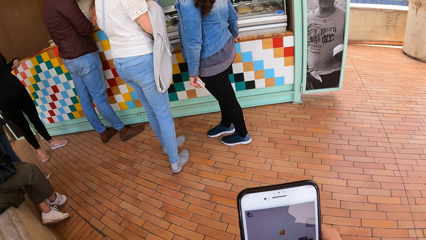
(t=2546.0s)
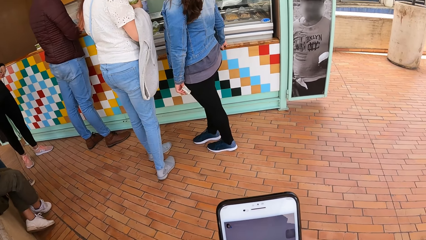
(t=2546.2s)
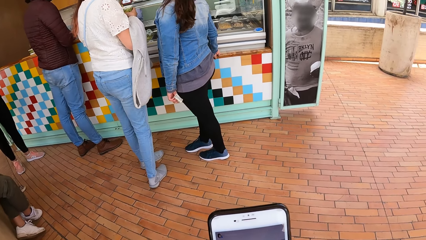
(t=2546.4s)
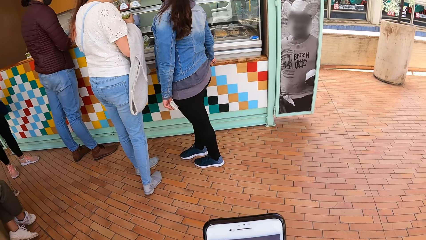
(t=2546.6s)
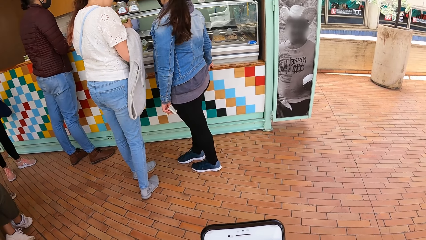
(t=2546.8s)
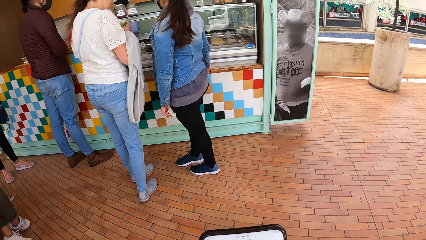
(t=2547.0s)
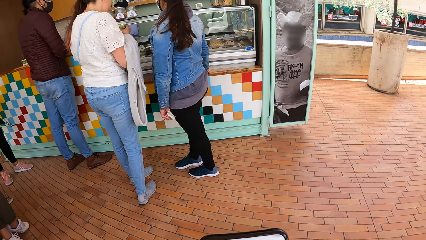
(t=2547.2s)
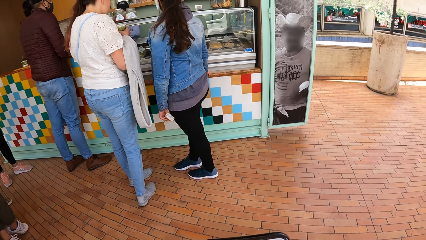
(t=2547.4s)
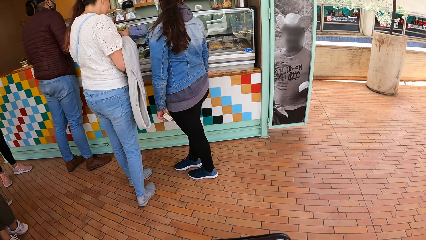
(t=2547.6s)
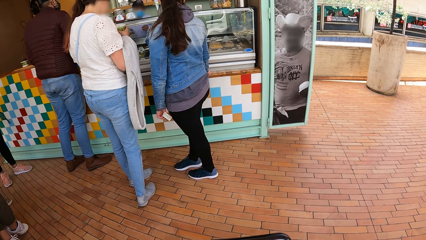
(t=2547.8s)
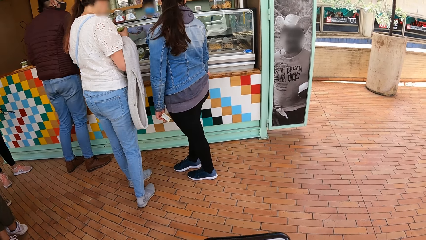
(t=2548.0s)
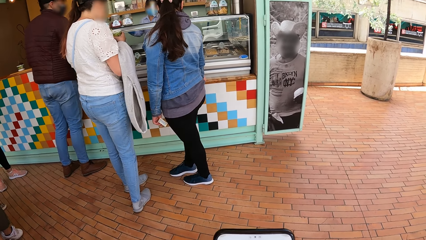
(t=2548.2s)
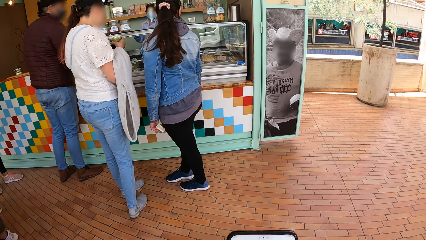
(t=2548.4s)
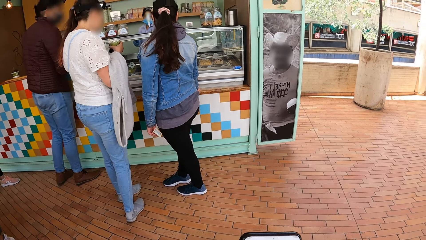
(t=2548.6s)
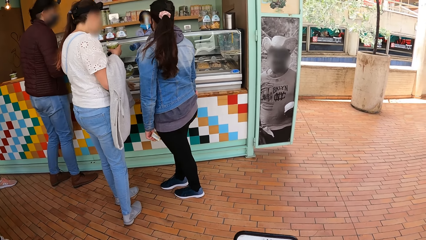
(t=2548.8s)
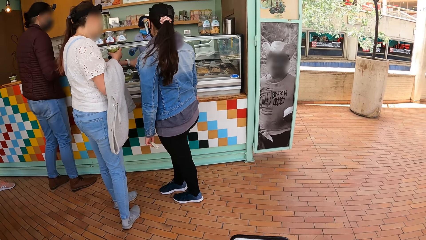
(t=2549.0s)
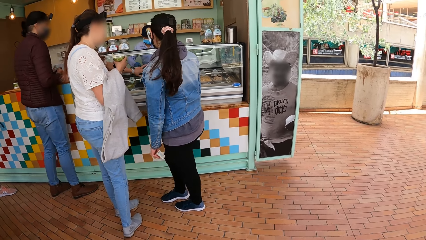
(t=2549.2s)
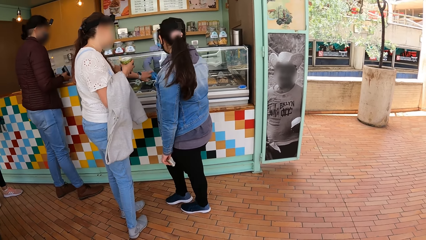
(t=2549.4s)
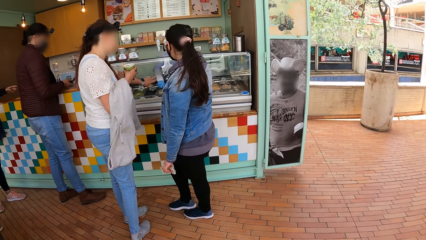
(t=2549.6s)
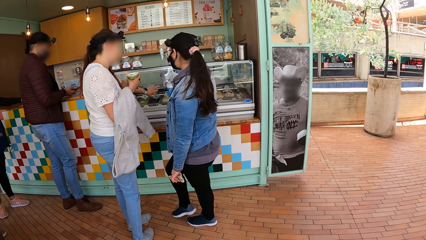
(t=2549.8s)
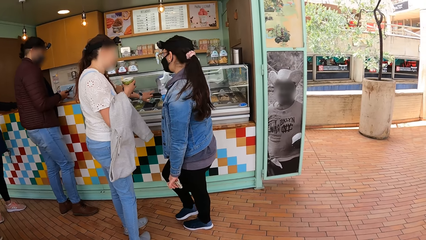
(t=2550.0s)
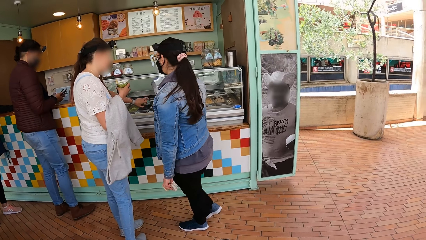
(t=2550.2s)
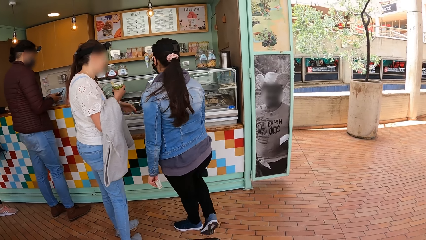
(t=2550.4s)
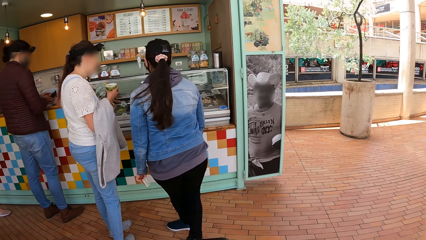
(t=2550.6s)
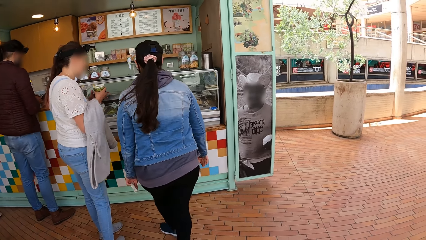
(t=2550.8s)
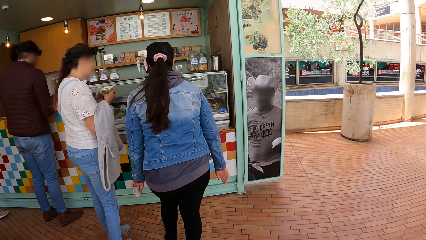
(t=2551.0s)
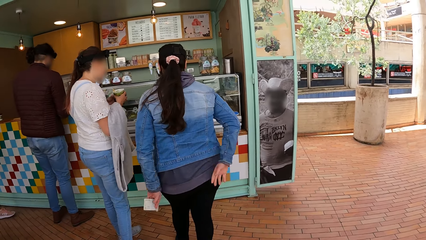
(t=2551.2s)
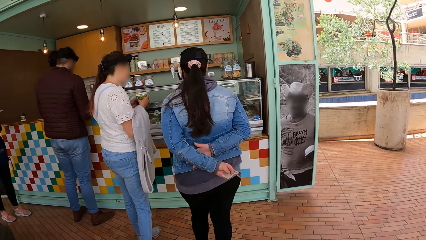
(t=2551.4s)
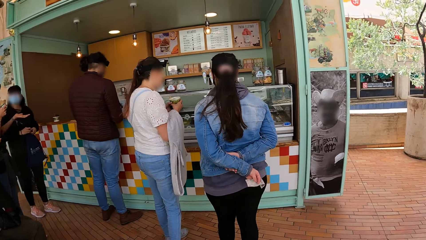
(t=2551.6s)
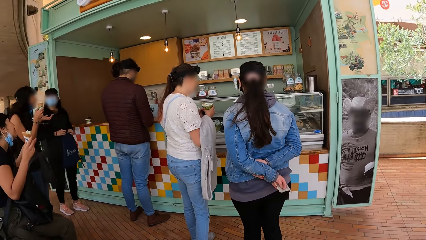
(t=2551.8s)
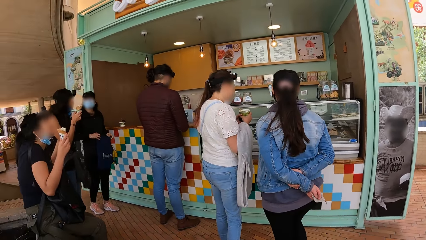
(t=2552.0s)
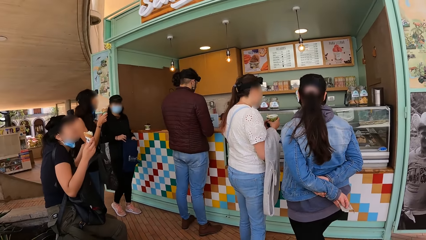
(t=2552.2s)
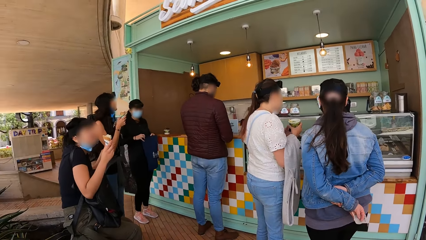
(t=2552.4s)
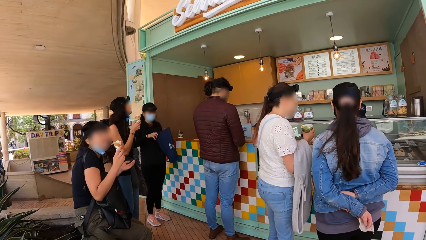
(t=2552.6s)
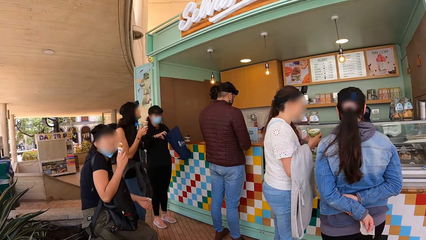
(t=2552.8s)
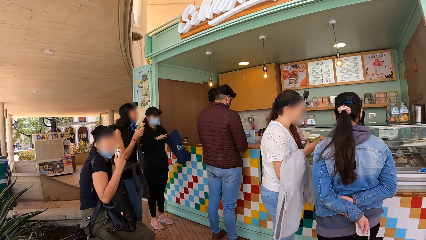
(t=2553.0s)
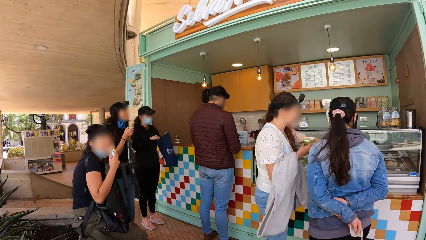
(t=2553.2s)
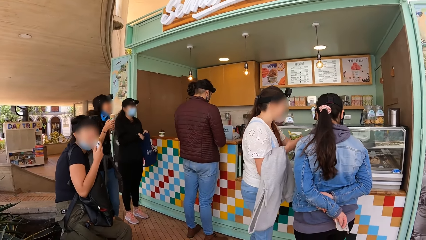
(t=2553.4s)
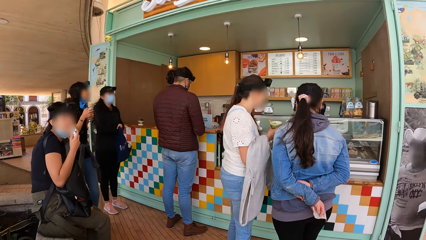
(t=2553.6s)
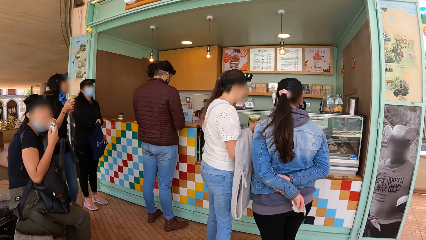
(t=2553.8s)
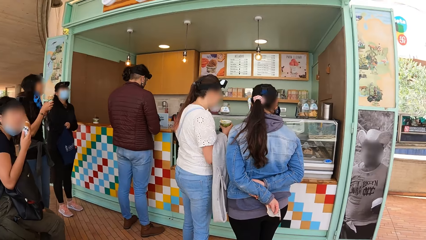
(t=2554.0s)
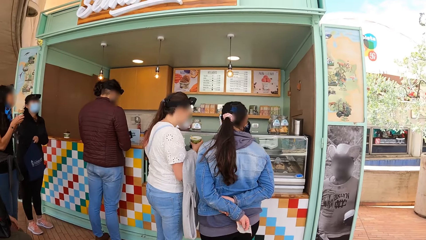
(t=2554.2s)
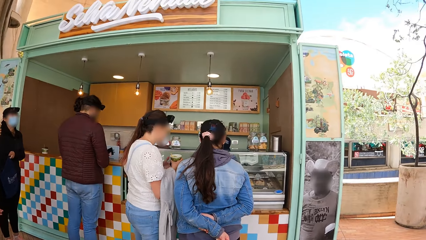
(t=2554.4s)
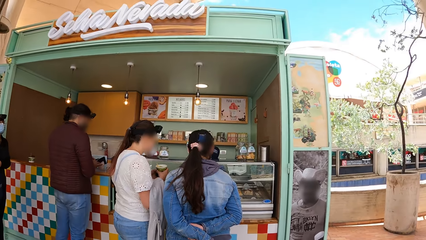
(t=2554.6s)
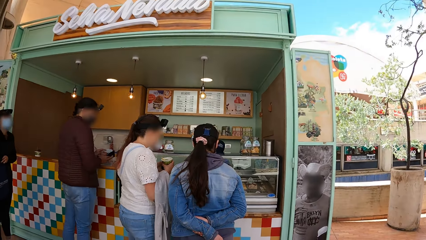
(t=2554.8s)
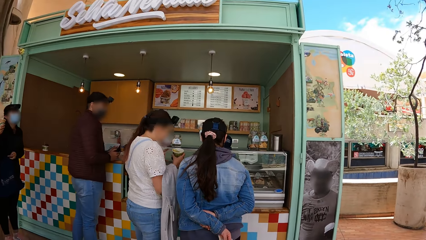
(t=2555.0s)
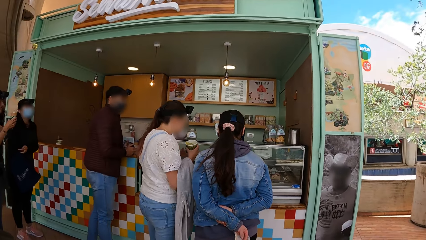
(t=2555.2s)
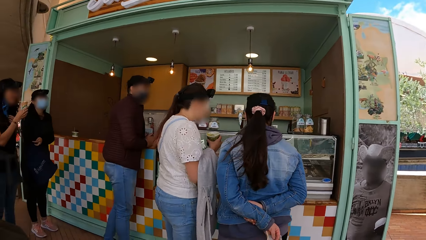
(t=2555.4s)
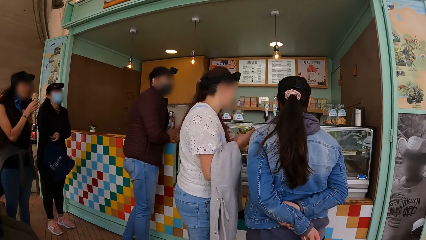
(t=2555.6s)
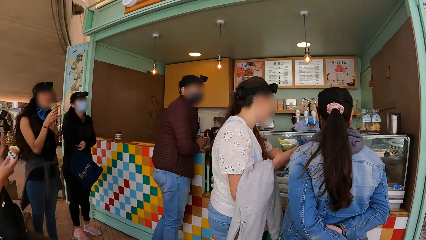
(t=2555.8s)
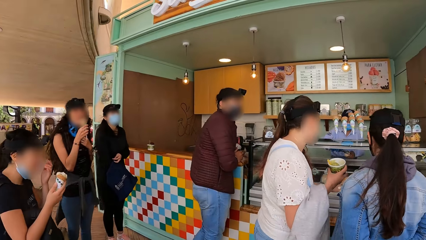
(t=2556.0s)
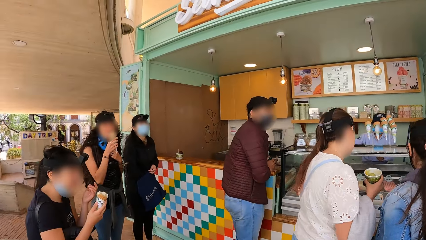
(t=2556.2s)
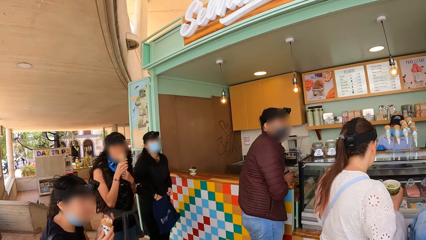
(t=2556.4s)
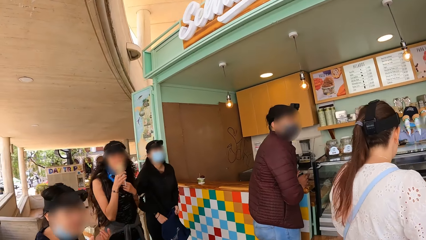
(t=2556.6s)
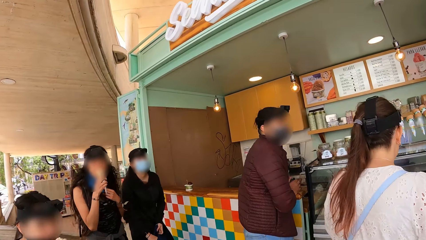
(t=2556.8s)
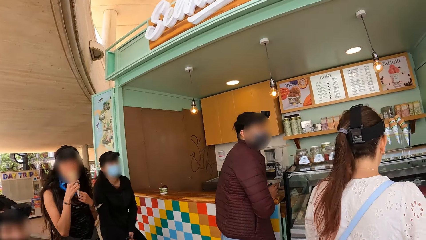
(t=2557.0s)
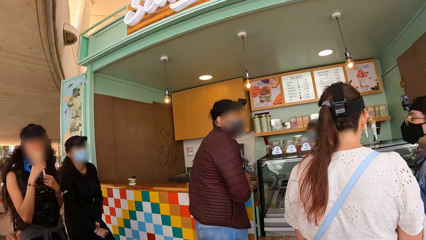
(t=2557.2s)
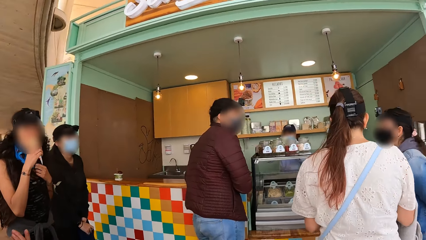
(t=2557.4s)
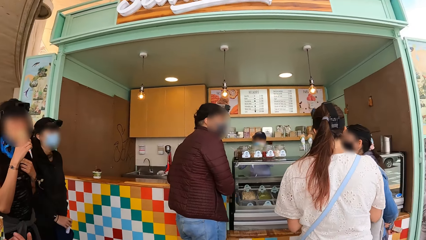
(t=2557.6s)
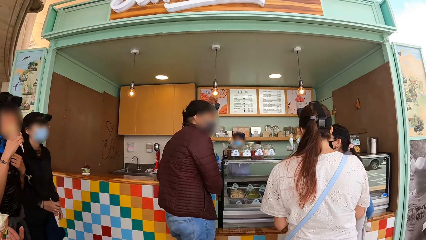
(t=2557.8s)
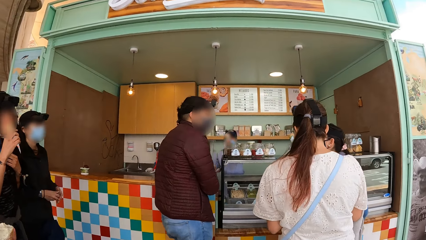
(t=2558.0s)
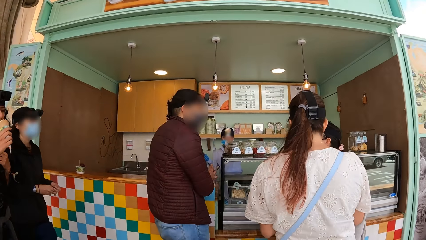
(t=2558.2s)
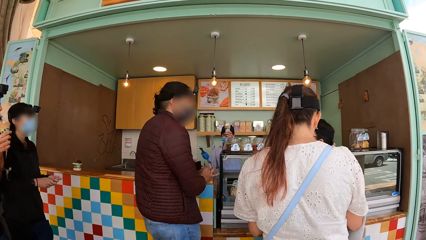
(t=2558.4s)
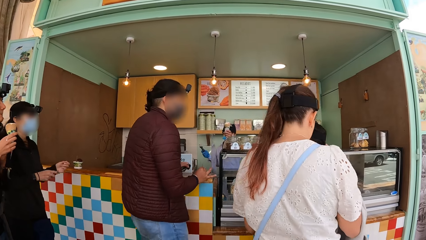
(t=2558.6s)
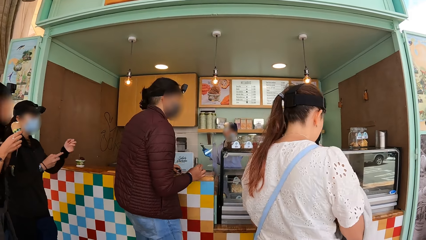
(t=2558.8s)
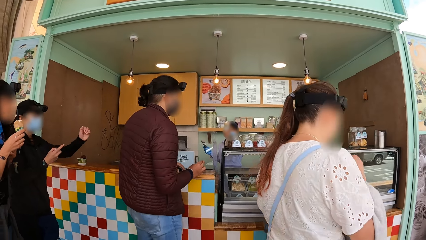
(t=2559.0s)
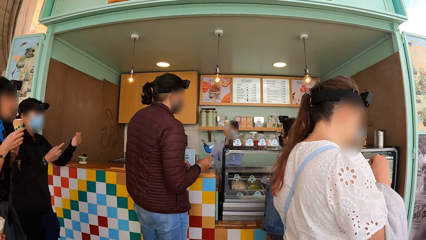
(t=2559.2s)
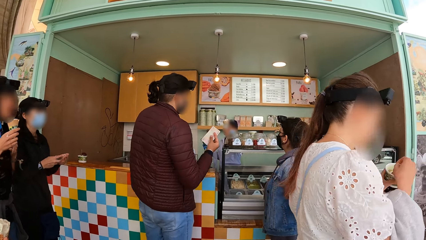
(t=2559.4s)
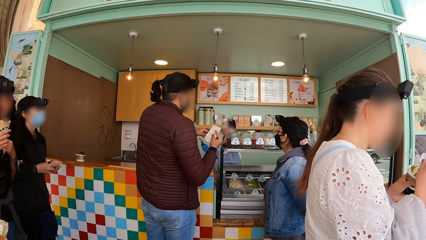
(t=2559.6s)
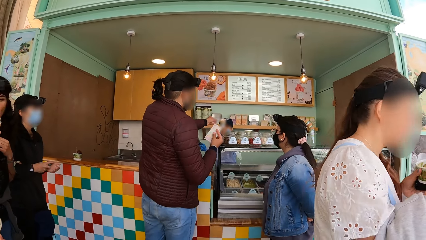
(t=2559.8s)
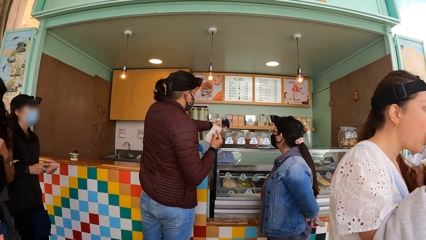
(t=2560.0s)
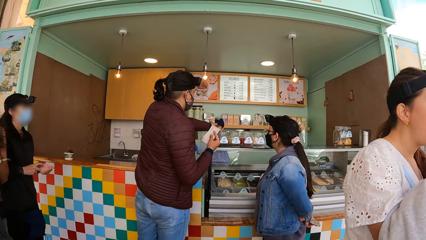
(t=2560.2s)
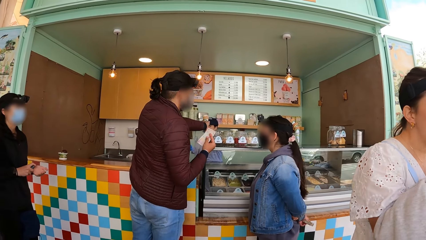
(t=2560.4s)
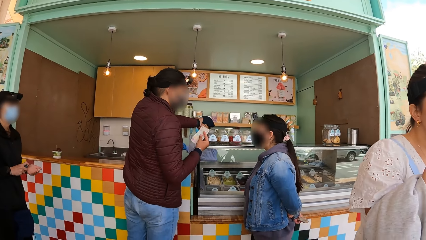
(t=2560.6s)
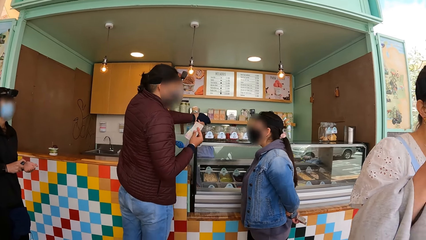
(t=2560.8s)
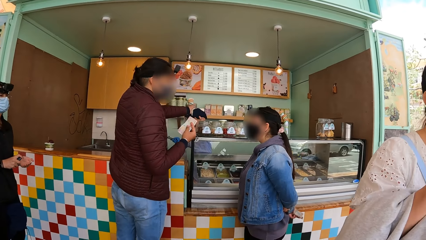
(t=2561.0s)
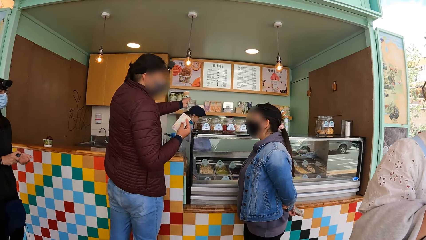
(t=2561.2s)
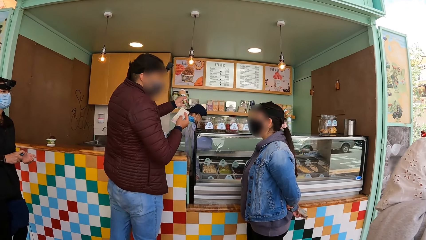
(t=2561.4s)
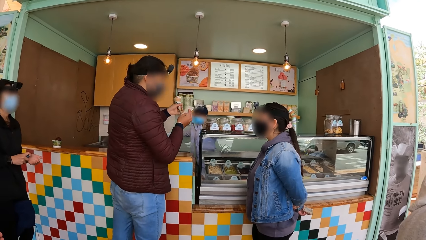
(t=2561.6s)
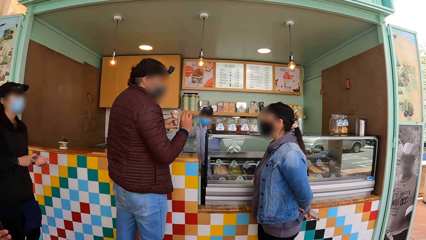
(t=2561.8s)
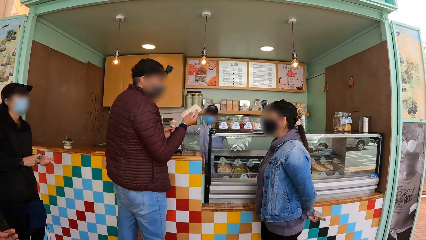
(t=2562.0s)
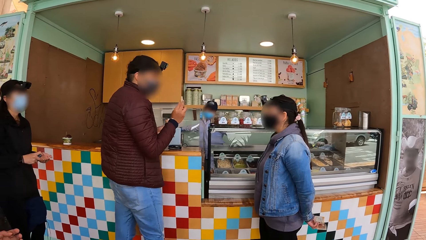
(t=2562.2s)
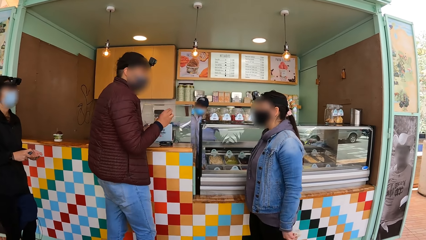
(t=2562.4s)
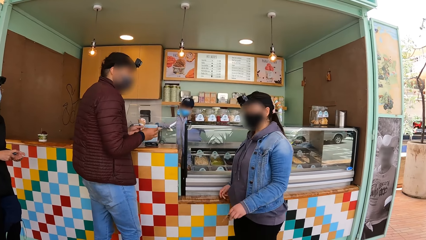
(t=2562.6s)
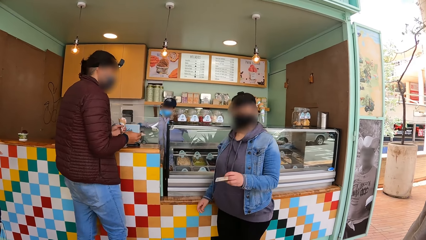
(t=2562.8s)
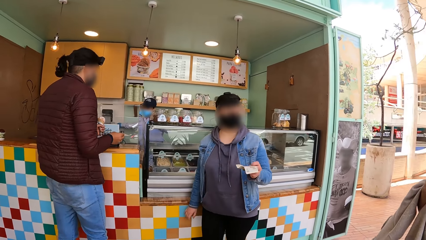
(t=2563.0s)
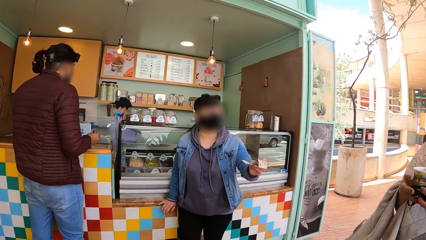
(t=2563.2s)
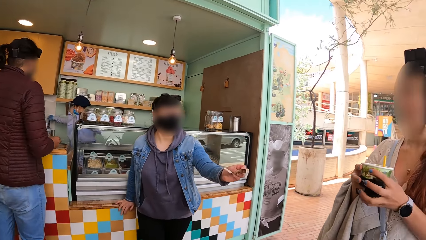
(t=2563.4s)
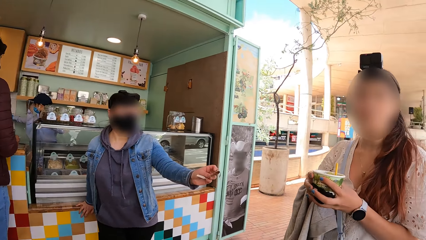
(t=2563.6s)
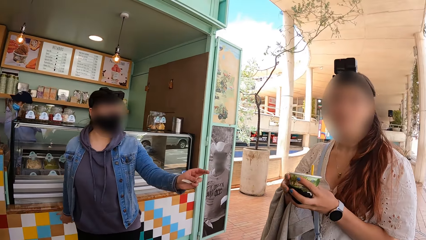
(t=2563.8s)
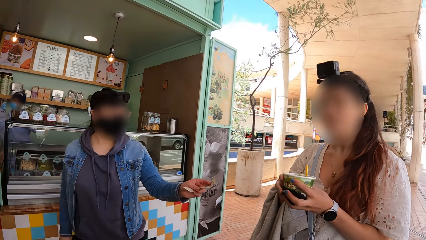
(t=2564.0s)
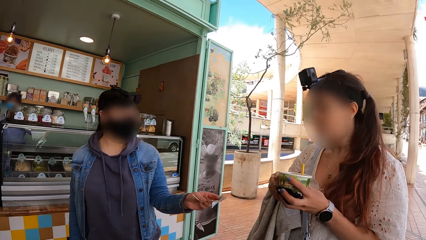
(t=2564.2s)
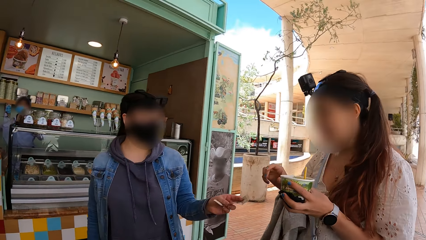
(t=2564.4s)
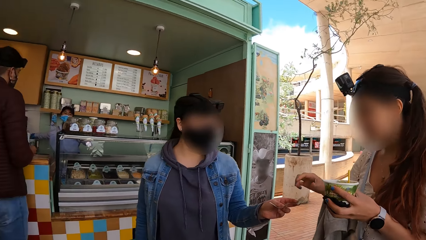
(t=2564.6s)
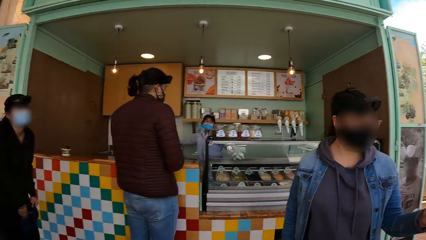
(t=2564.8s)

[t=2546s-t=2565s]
The camera wearer looks at people. A woman licks the cone of ice cream in her right hand. The camera wearer walks on the pavement. Another woman licks the cone of ice cream in her right hand. A man takes ice cream from the counter with his right hand. Another man holds a note of money in his right hand. The camera wearer looks at the people. The second man collects a cone of ice cream with his left hand from the right hand of the first man. A third woman stretches a note of money in her right hand towards a fourth woman.
